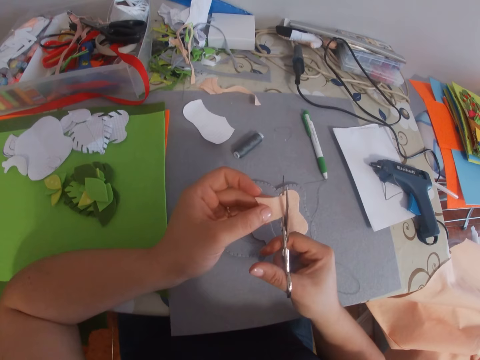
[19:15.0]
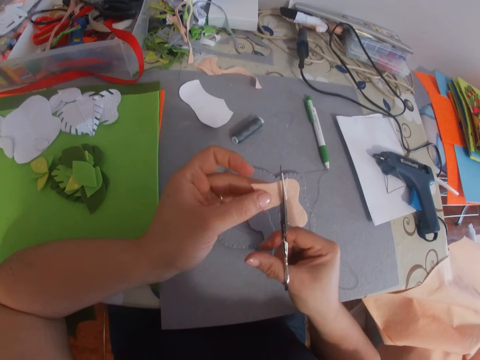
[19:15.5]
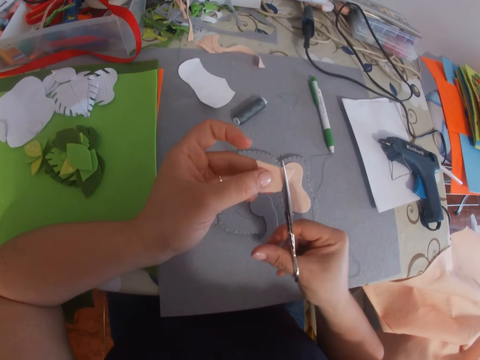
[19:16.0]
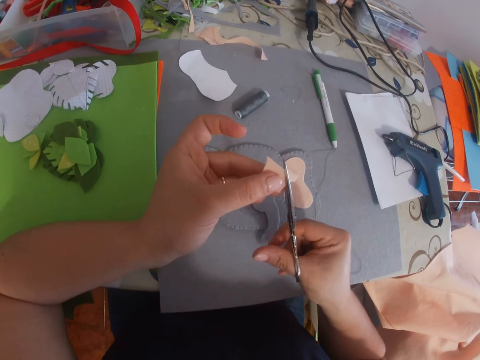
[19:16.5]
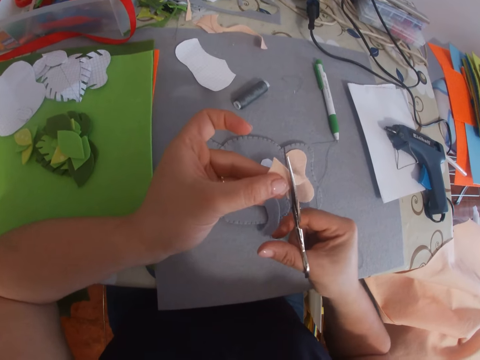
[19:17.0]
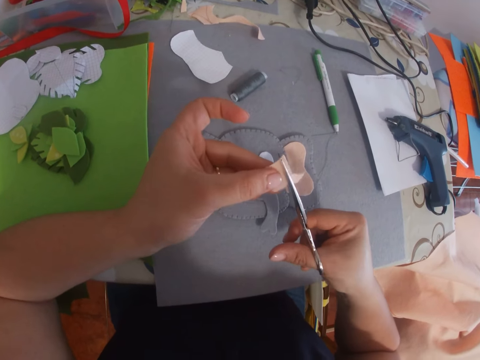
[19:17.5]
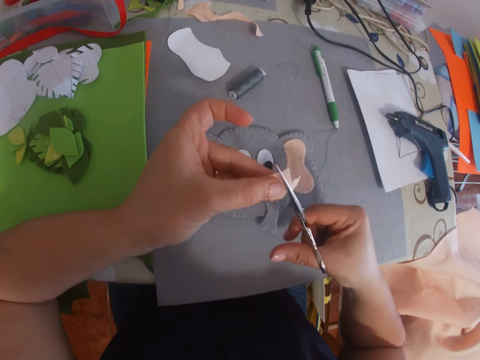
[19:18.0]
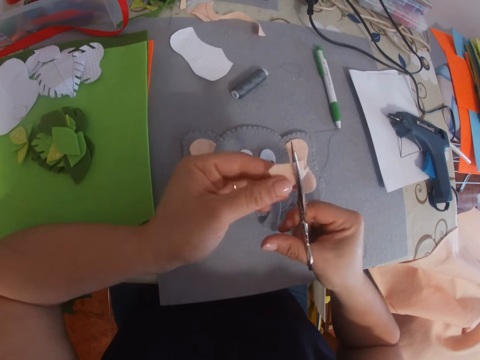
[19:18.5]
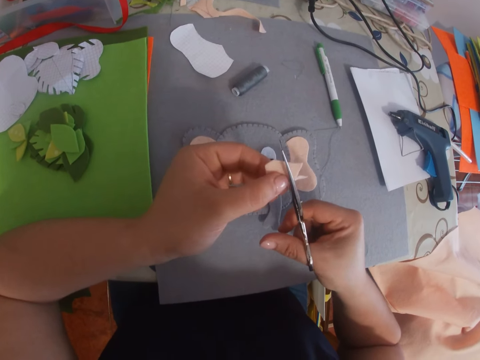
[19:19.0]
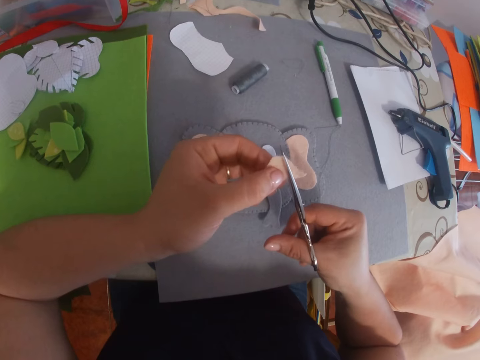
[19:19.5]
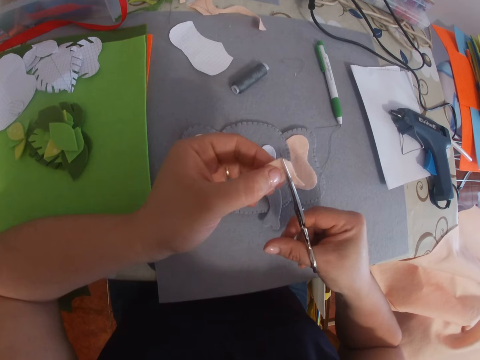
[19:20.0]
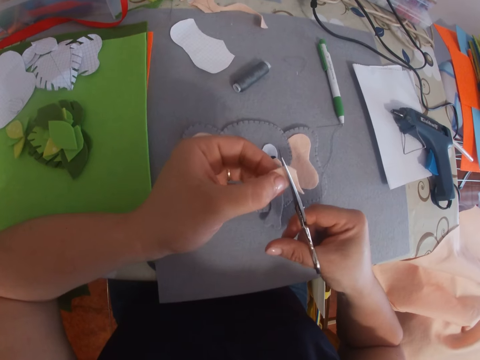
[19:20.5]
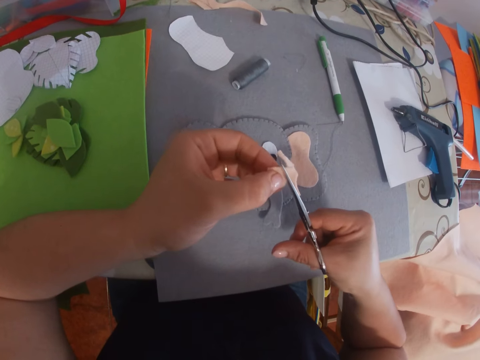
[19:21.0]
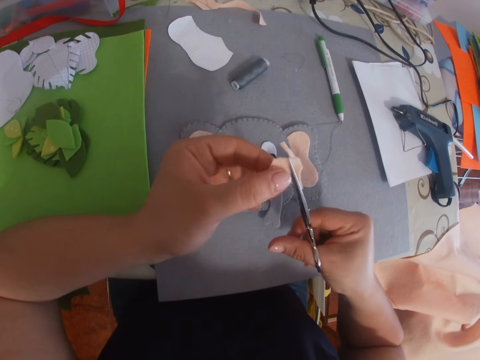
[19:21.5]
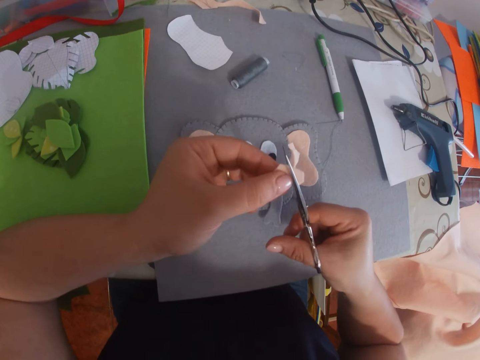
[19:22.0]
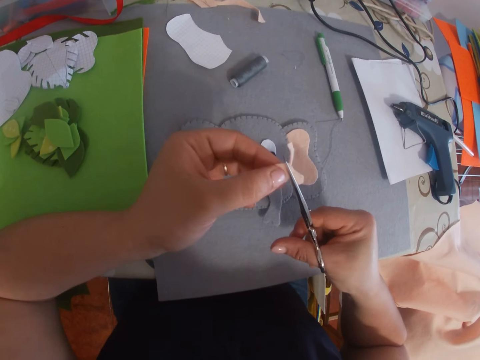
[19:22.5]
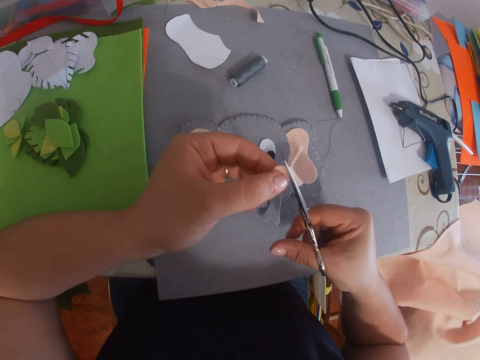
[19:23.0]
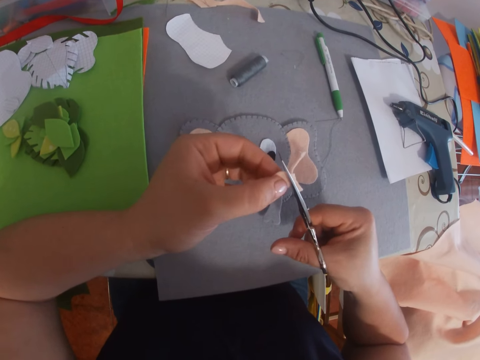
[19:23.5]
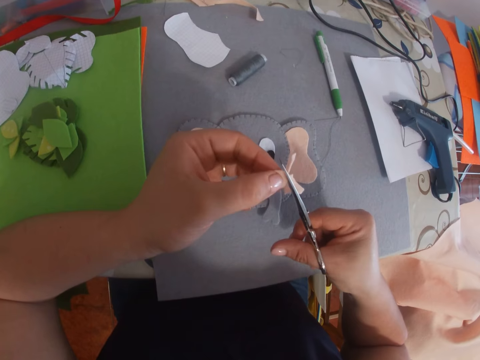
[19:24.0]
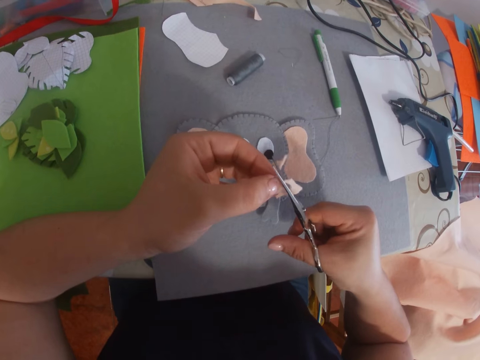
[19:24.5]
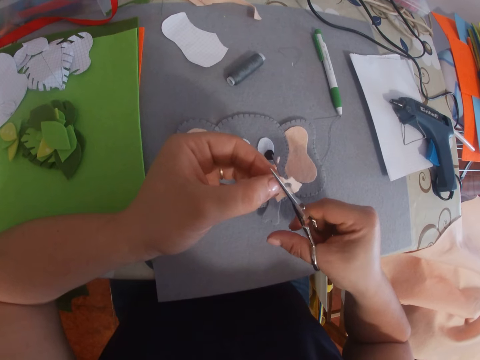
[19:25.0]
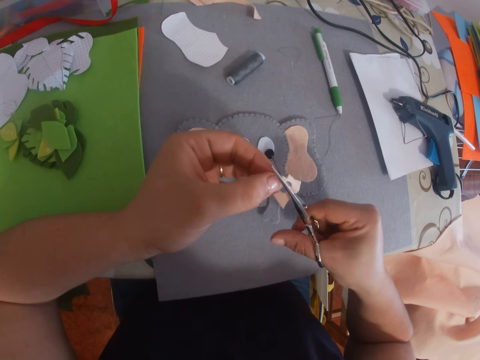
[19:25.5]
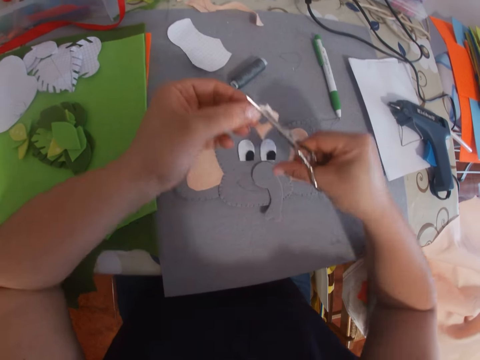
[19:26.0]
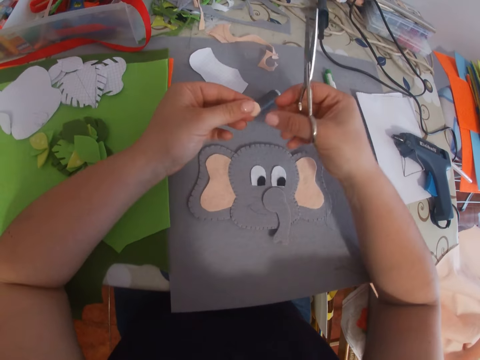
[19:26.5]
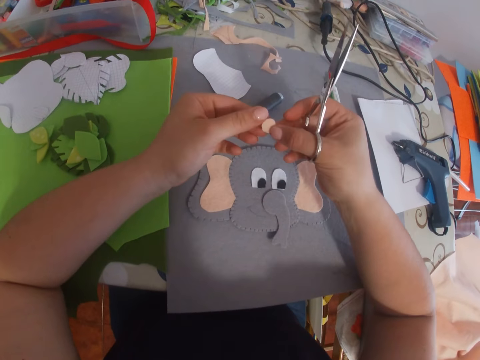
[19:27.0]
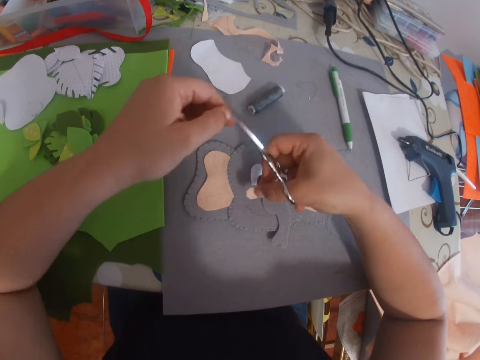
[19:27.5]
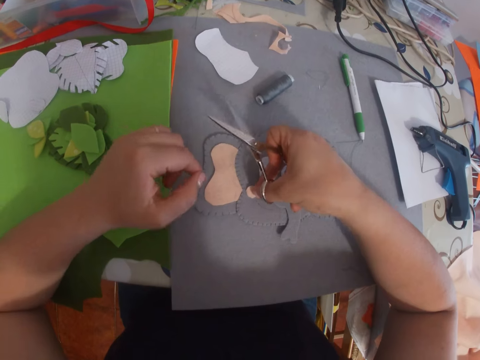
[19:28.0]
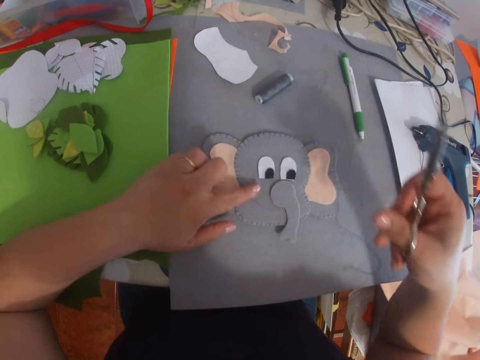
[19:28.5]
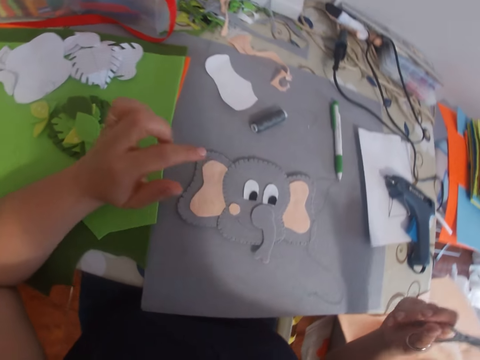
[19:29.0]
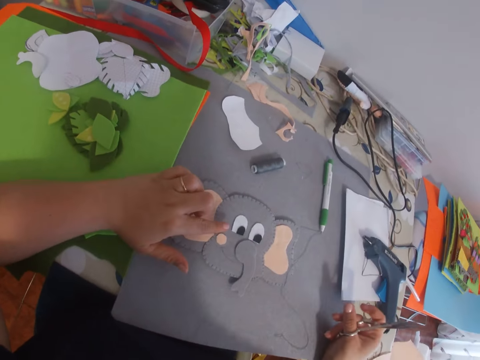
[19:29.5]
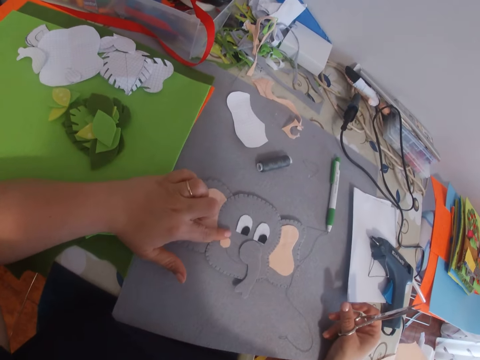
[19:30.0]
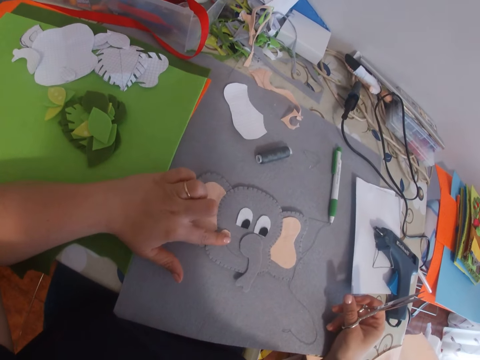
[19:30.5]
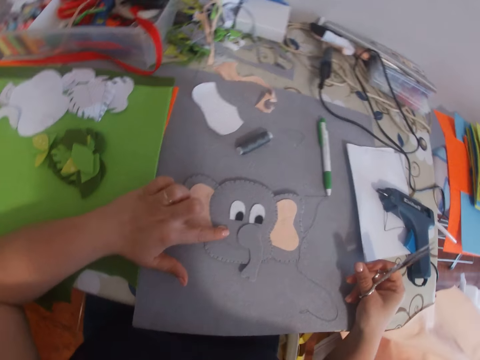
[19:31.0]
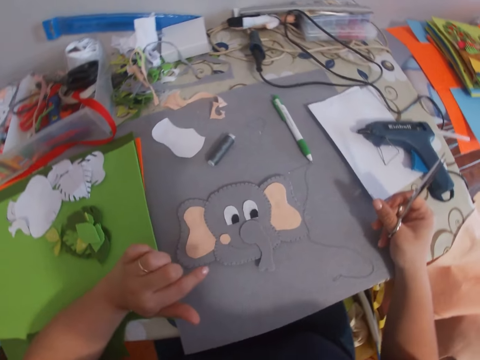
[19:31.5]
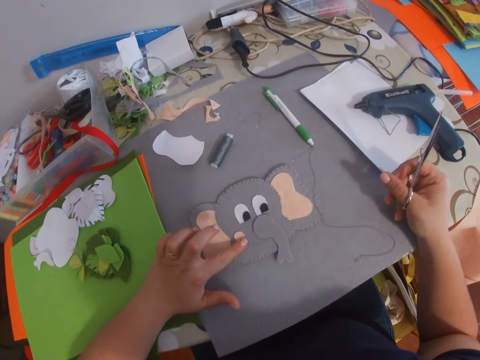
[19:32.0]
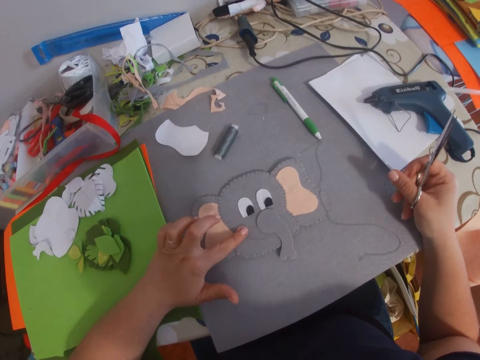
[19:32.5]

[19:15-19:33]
The camera wearer shapes the piece of paper or fabric into a round using the scissors. They drop the offcut fabric on the table. They hold the circle piece with both hands. They place the trimmed fabric on the bigger craft with the left hand. They lift their hand off the paper. They adjust the fabric on the bigger craft using the left hand.

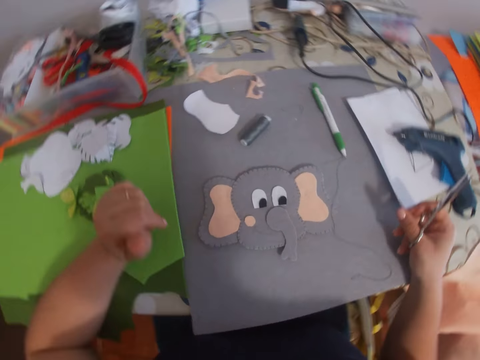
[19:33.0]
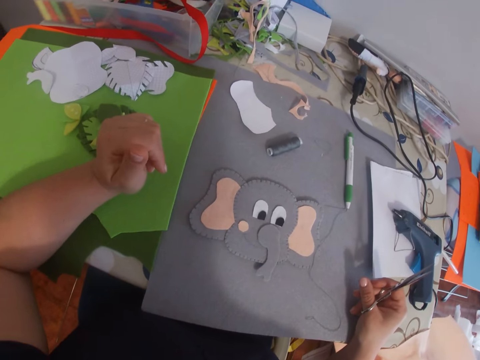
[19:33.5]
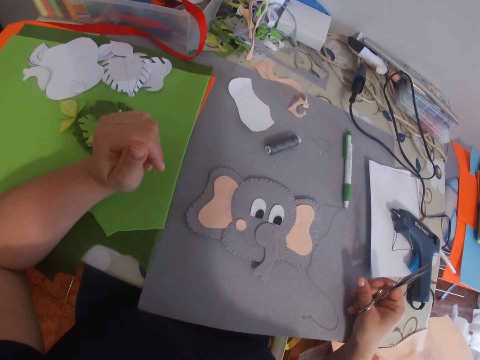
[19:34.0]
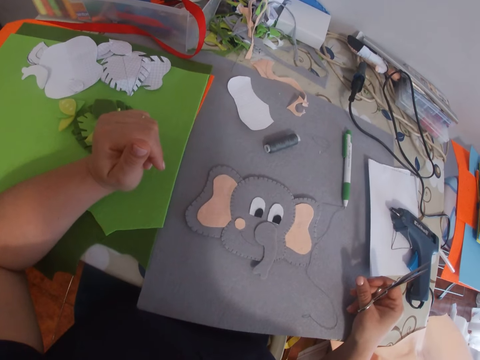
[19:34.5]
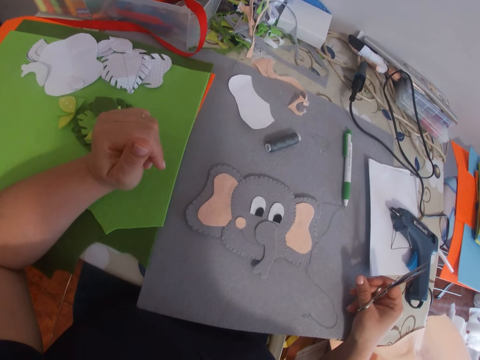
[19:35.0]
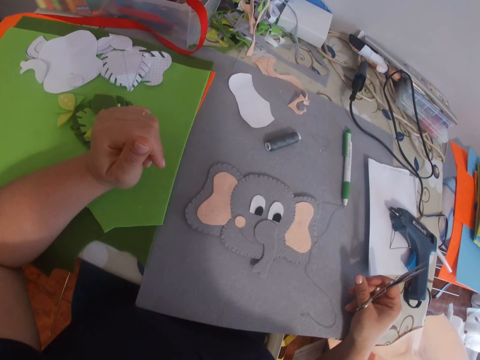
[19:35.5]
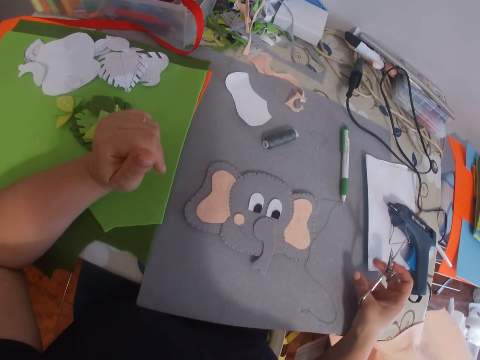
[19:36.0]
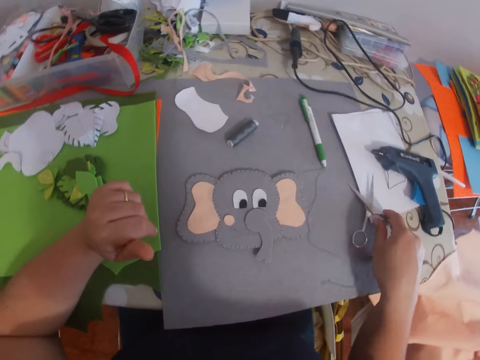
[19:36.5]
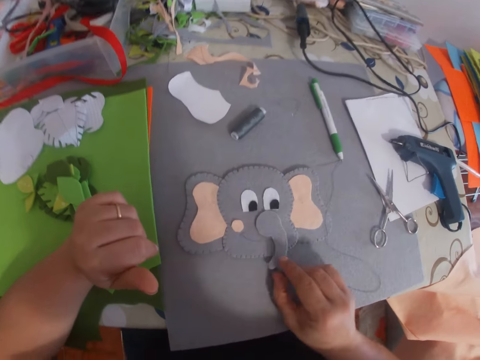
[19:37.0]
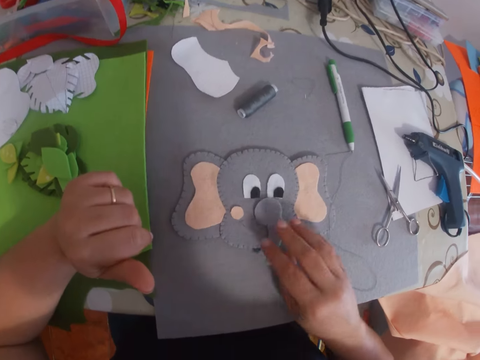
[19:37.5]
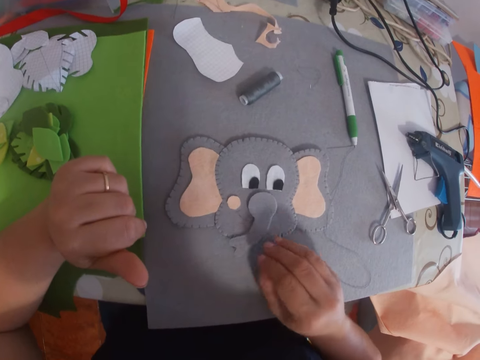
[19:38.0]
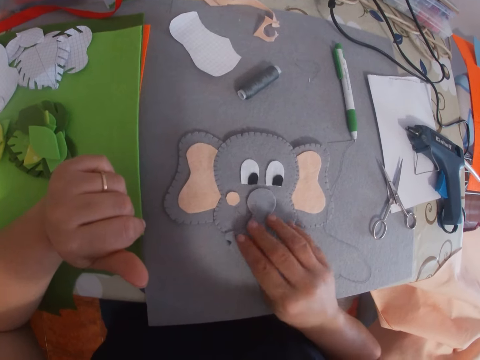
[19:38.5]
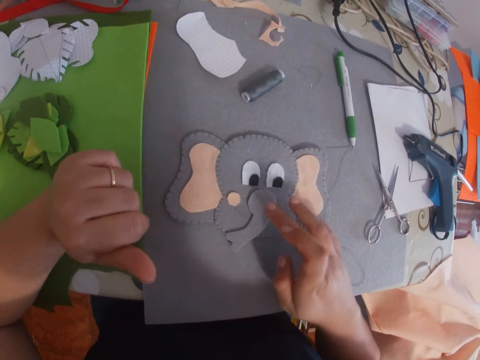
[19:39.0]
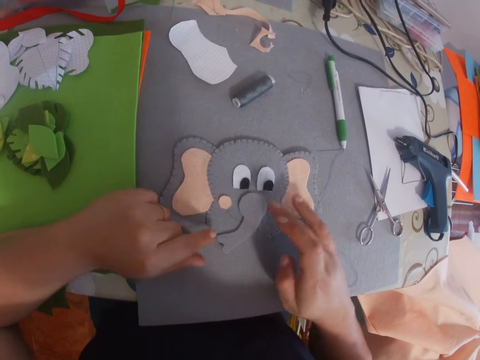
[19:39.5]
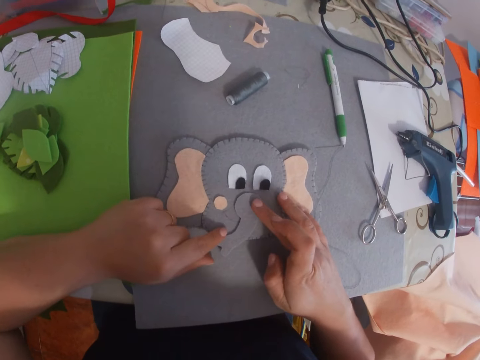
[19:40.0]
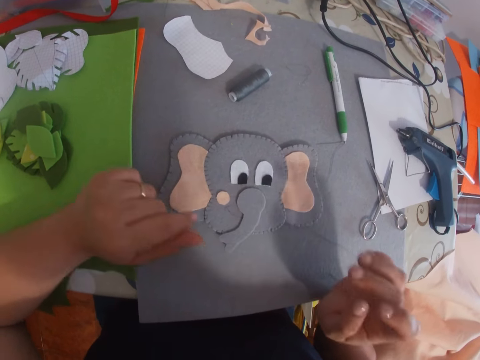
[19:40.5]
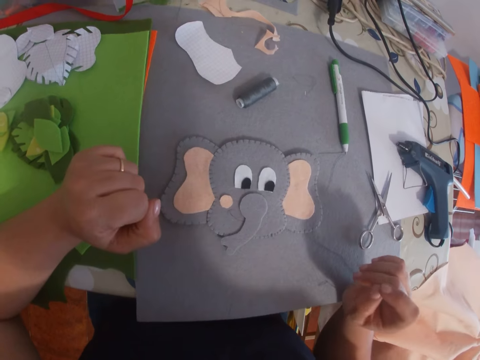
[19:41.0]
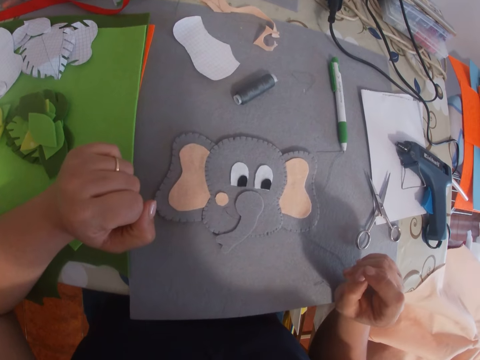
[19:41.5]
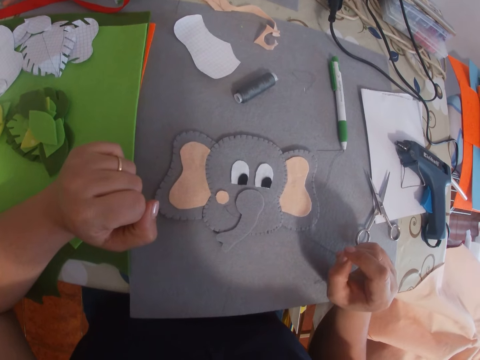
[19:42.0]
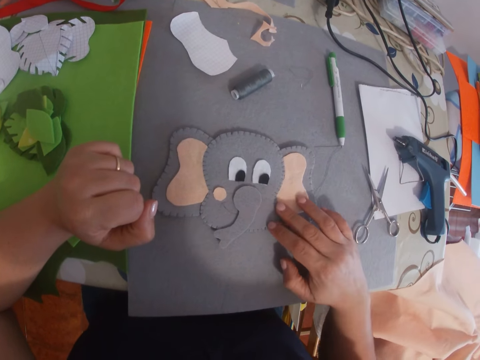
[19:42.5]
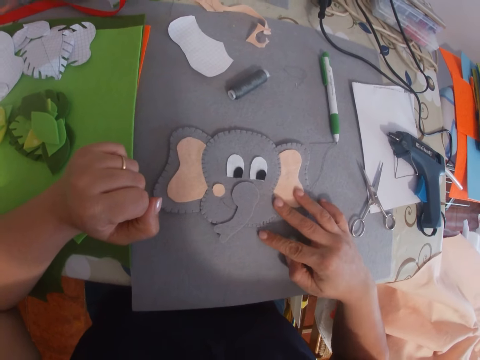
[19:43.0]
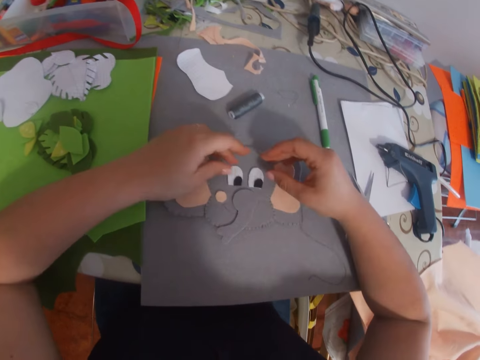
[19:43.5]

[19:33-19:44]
The camera wearer lifts a hand off the paper. They drop the scissors in the right hand on the table. They adjust a trunk-like piece of paper on the bigger craft using the right hand. They hold the piece with both hands. They lift the hands off the paper. They hold back the paper with the right hand.
